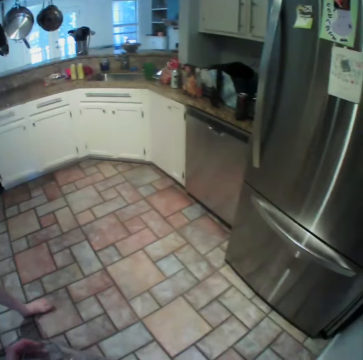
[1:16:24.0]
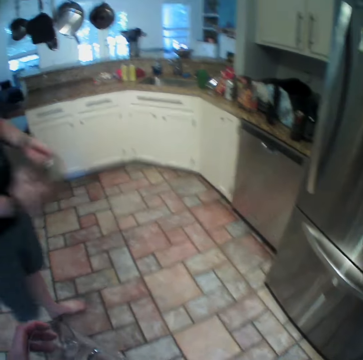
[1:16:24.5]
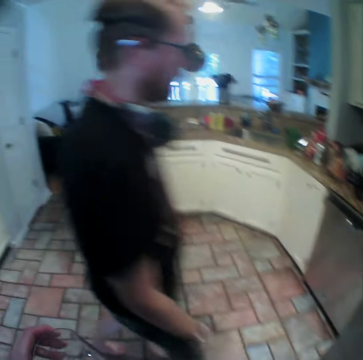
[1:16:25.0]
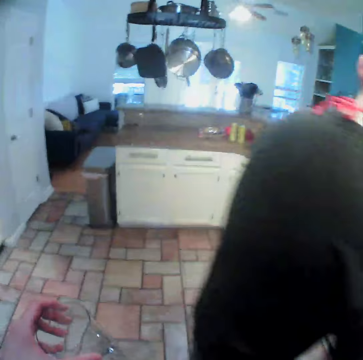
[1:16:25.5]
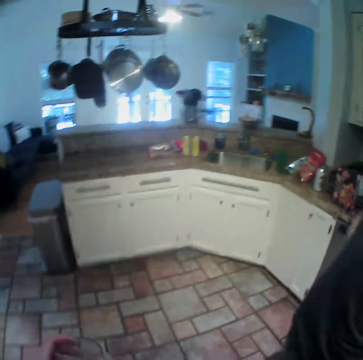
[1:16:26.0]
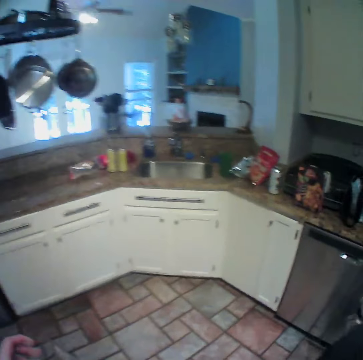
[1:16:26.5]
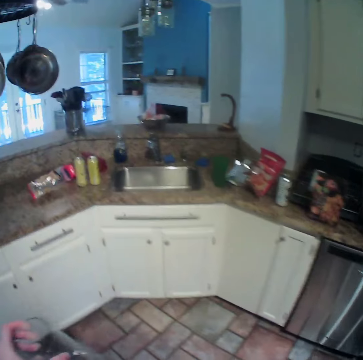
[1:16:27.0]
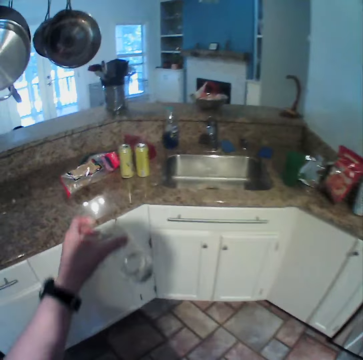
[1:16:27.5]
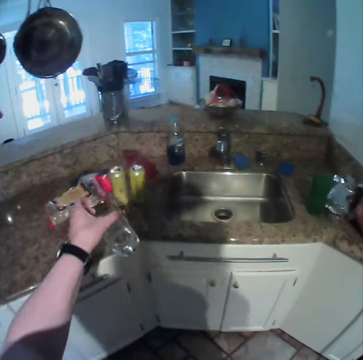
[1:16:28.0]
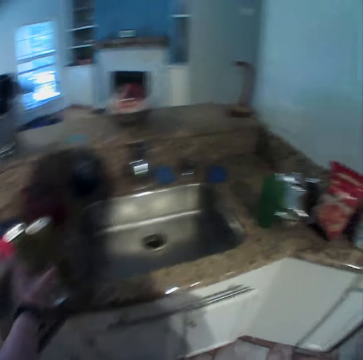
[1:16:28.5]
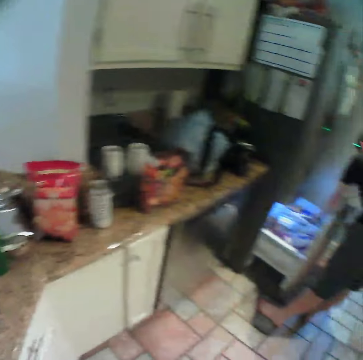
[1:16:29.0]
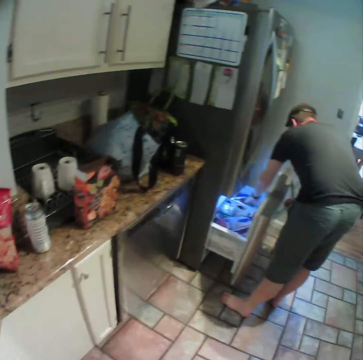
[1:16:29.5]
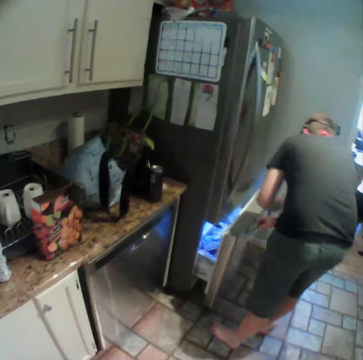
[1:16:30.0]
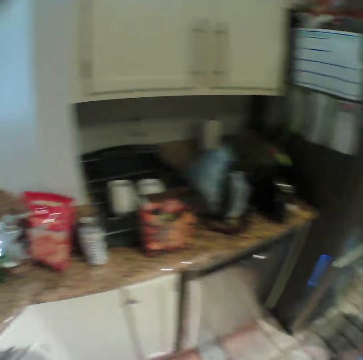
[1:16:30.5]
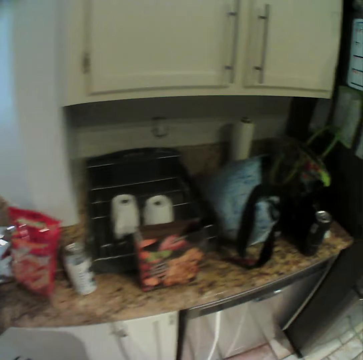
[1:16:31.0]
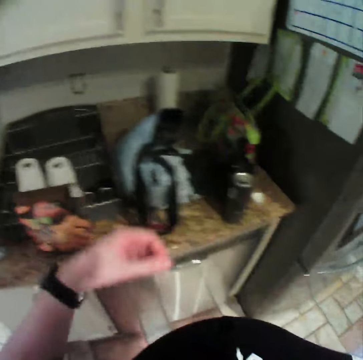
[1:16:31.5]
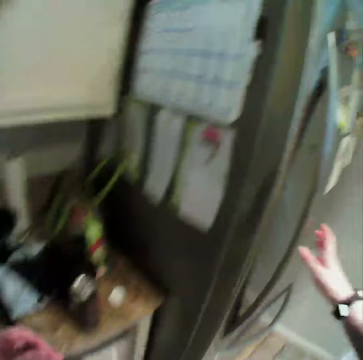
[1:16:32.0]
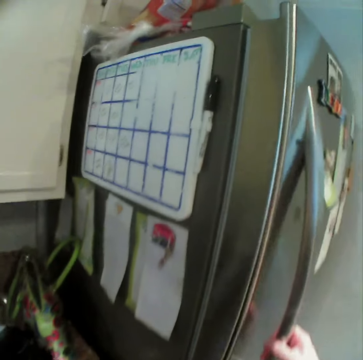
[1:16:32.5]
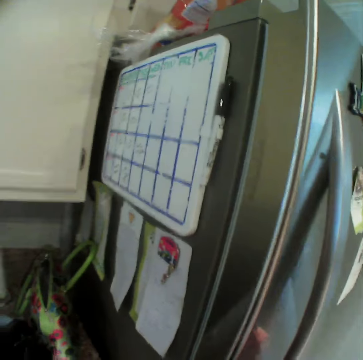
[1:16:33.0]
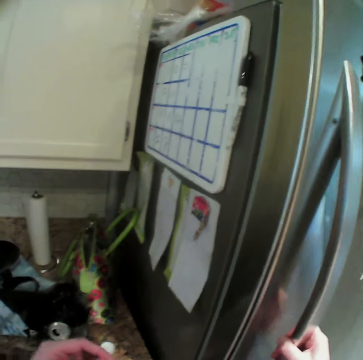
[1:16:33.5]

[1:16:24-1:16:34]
The camera wearer places the glass in his left hand on a kitchen counter top. A man removes his left hand from a freezer and closes the freezer with his right hand. The camera wearer walks around the room. He places his right hand on the fridge handle.

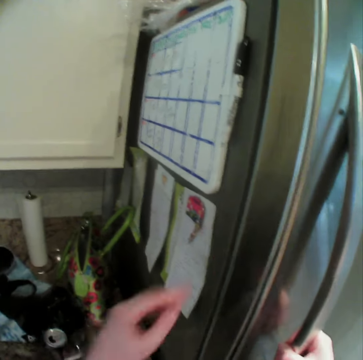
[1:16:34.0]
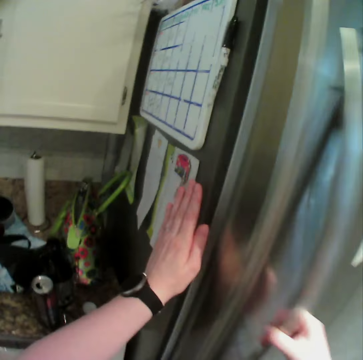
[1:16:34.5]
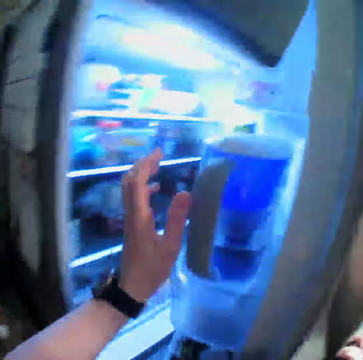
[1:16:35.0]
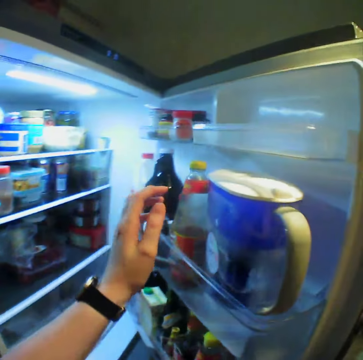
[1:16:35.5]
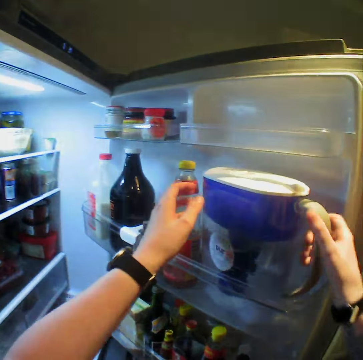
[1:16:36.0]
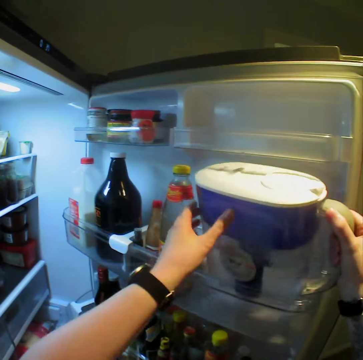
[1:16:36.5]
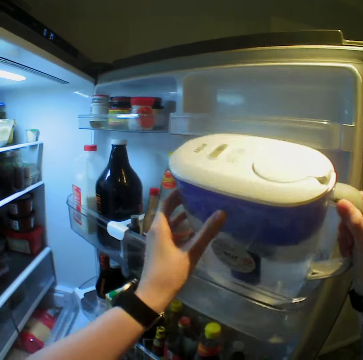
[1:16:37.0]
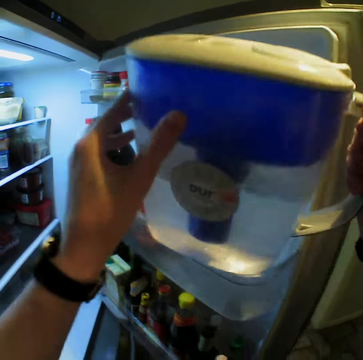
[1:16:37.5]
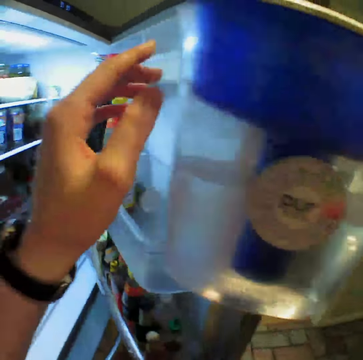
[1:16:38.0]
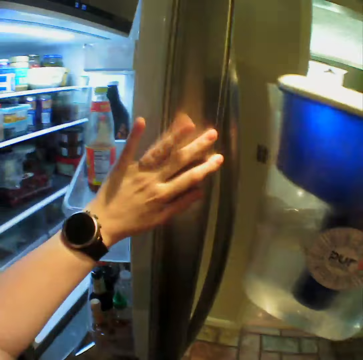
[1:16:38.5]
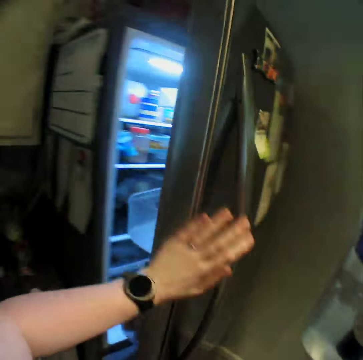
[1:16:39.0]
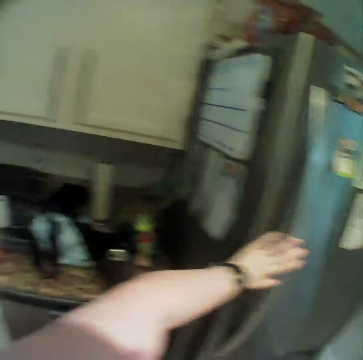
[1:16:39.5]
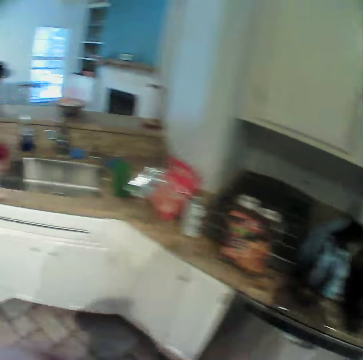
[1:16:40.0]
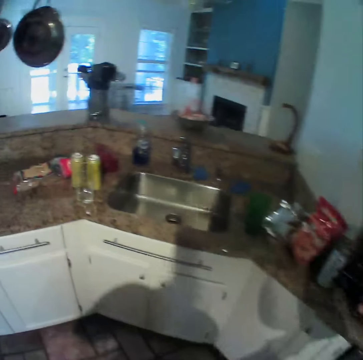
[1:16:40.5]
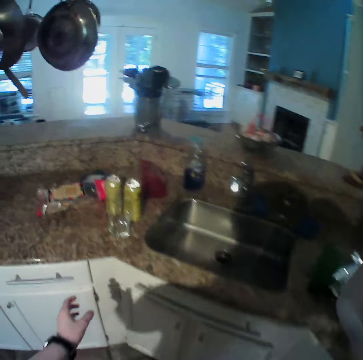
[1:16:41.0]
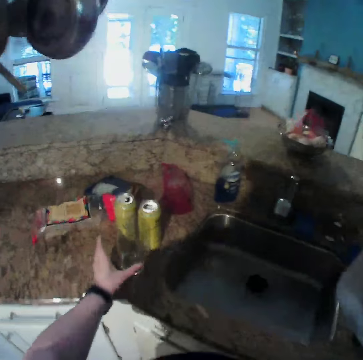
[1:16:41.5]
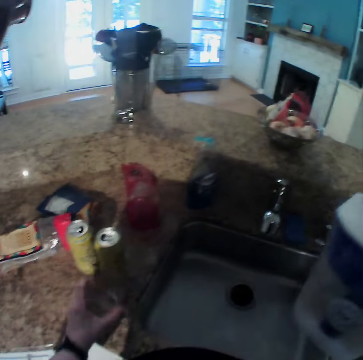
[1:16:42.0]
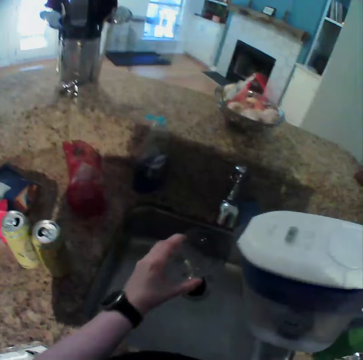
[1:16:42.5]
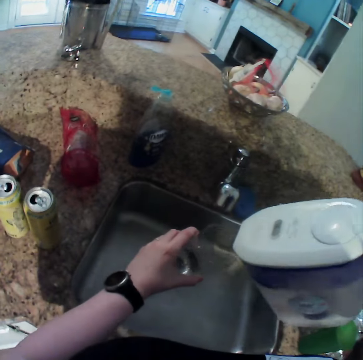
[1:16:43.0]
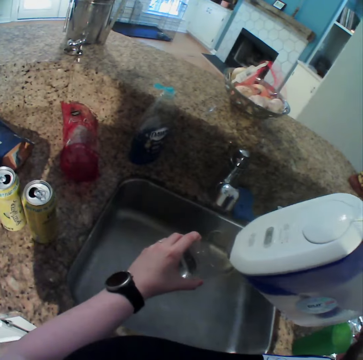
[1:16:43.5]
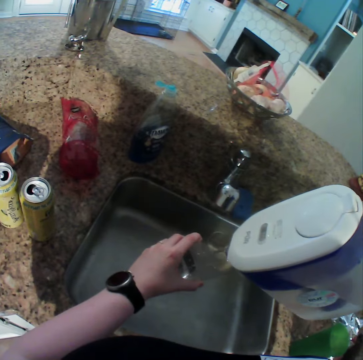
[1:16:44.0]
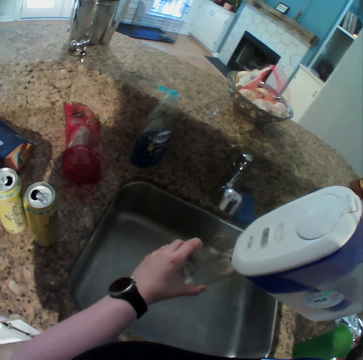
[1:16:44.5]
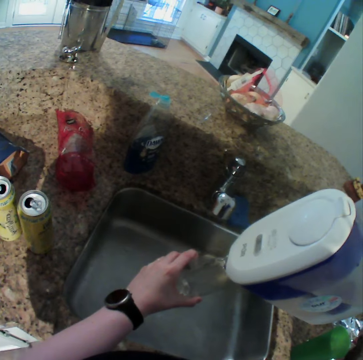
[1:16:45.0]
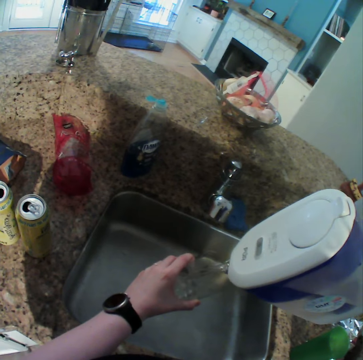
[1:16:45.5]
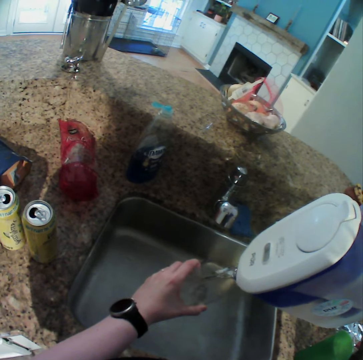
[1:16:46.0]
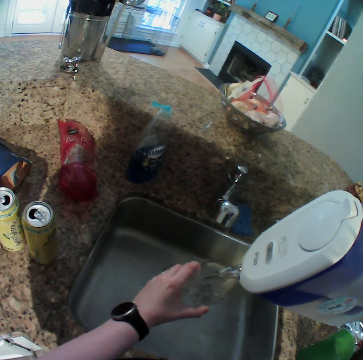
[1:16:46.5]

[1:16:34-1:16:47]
The camera wearer places his left hand on the fridge. He opens the fridge with his right hand. He picks up a jug from the fridge with both hands. He closes the fridge with his left hand. He walks around the room. He picks up the glass from the counter top with his left hand. He pours some water into the glass in his left hand from the jug in his right hand.

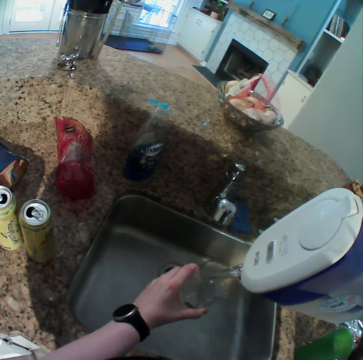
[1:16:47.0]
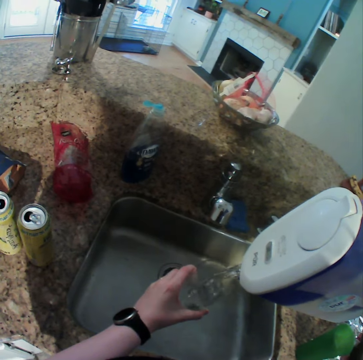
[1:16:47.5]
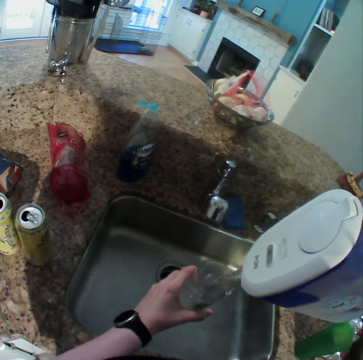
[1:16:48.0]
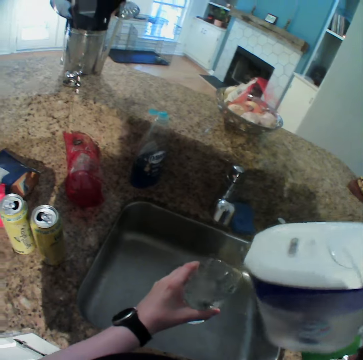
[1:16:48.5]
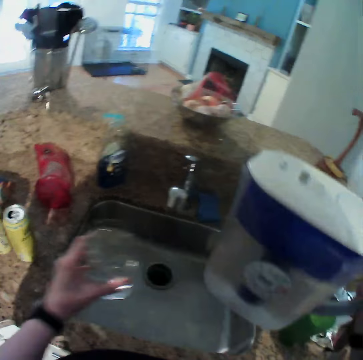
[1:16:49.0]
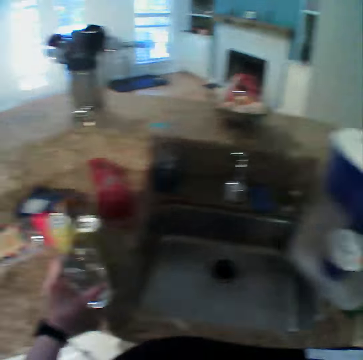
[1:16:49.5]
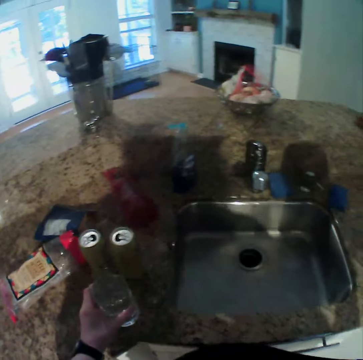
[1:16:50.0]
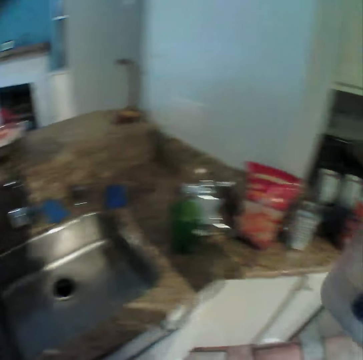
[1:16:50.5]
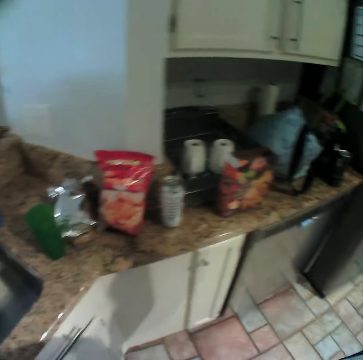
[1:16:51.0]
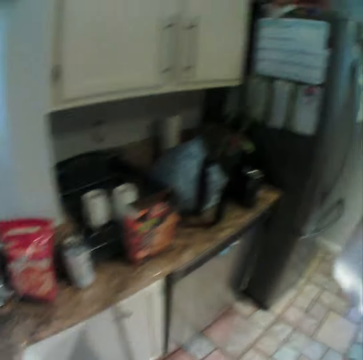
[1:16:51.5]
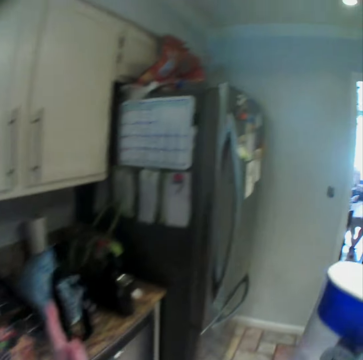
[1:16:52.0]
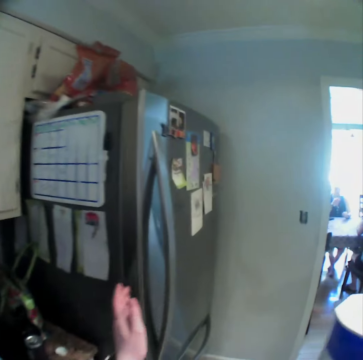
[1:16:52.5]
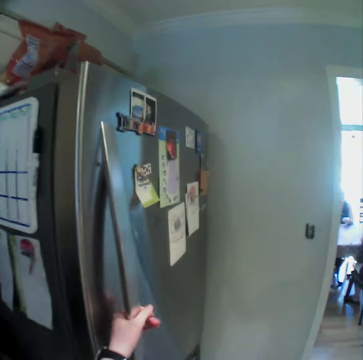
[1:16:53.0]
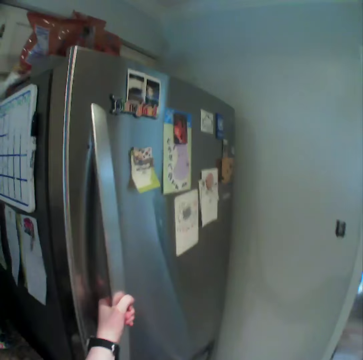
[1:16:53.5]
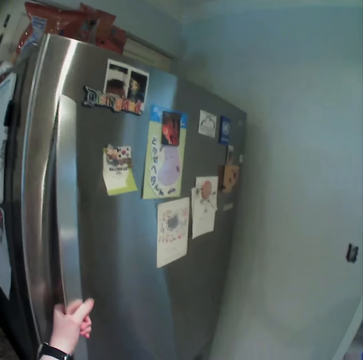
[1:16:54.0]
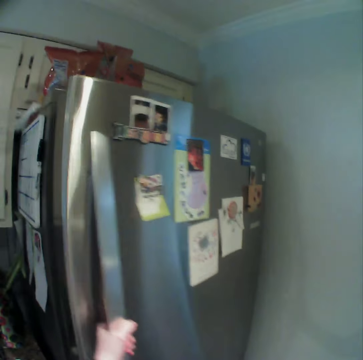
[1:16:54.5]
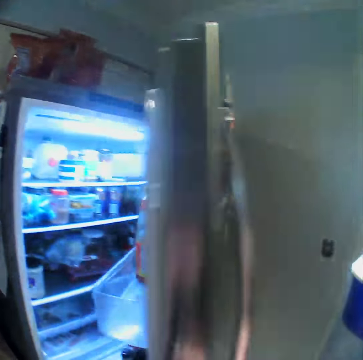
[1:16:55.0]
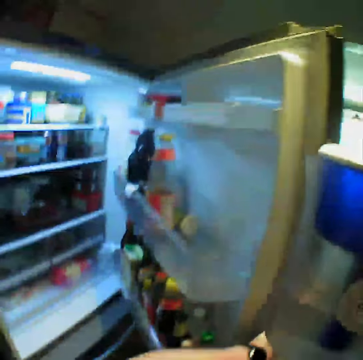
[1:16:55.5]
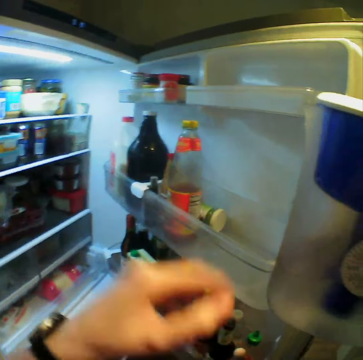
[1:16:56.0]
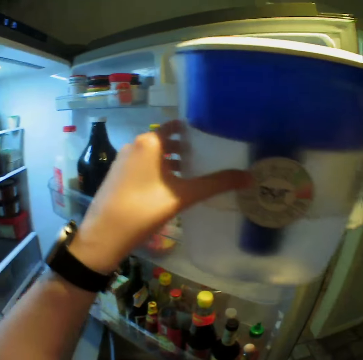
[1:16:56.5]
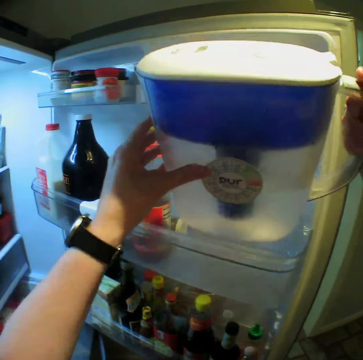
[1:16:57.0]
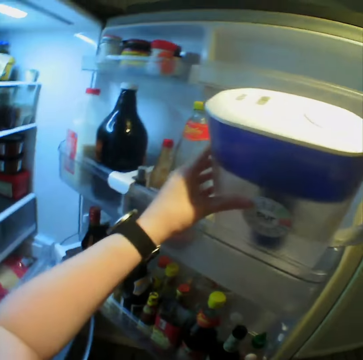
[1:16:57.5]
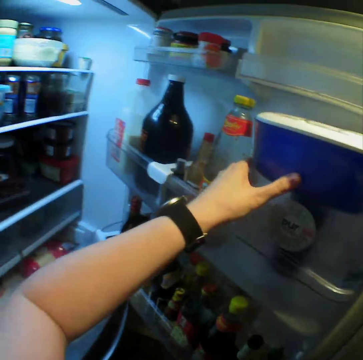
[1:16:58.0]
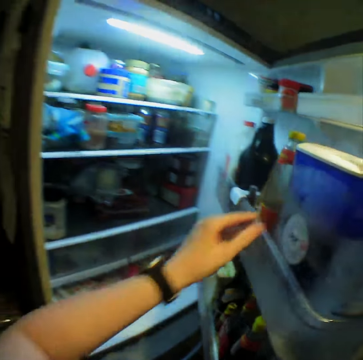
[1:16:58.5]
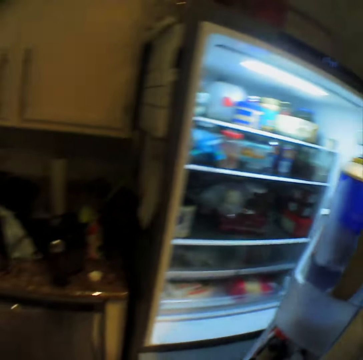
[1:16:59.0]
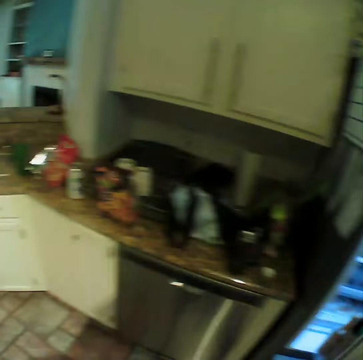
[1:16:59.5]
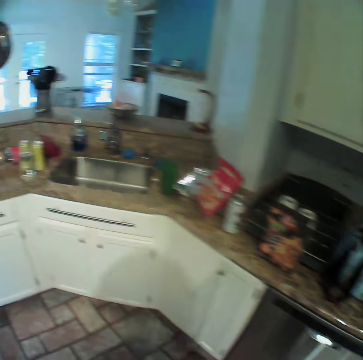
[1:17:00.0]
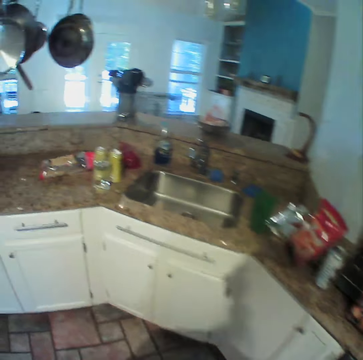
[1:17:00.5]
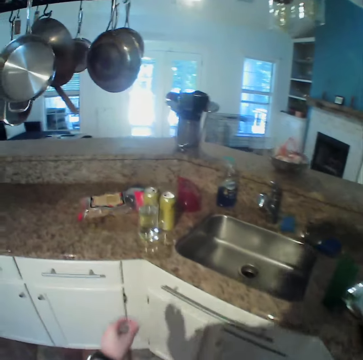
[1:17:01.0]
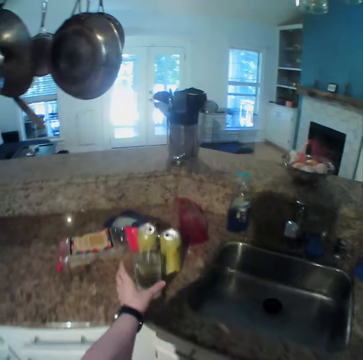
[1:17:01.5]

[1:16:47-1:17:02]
The camera wearer drops a cup on a kitchen slab with her left hand. She moves the jar. She walks around the house. She opens the refrigerator with her left hand. She drops the jug in the refrigerator with both hands. She closes the refrigerator with her right hand. She walks around the house. She picks up the cup from the kitchen slab with her left hand.
